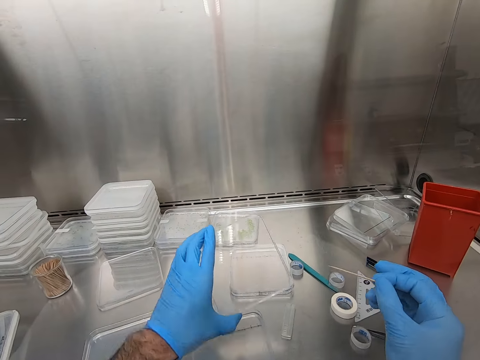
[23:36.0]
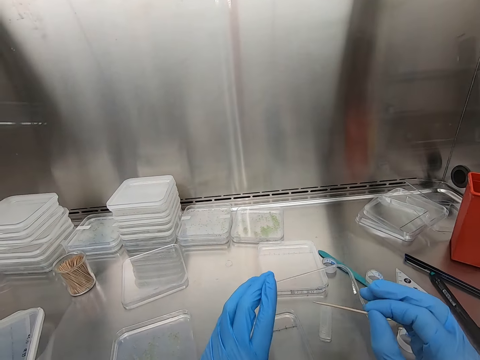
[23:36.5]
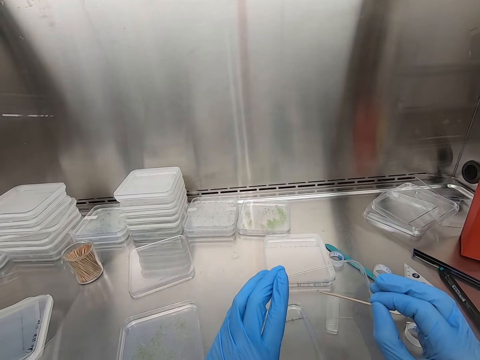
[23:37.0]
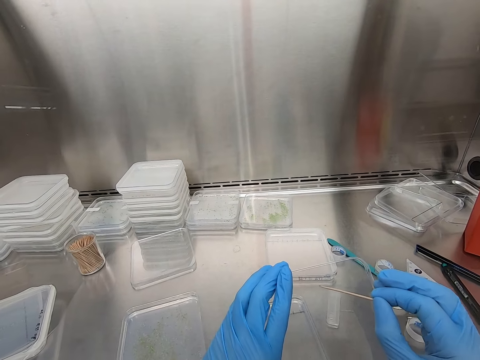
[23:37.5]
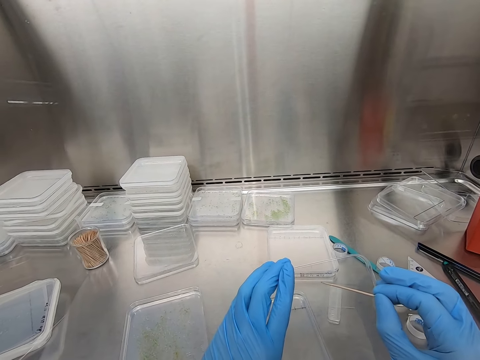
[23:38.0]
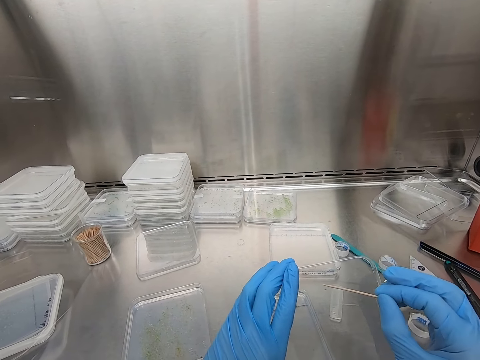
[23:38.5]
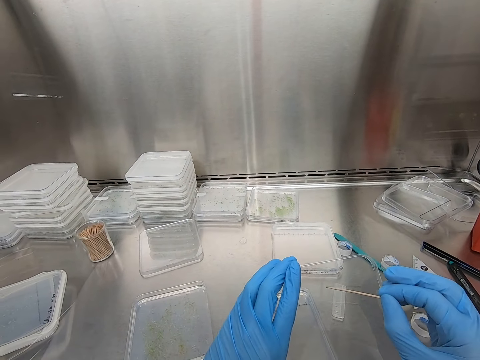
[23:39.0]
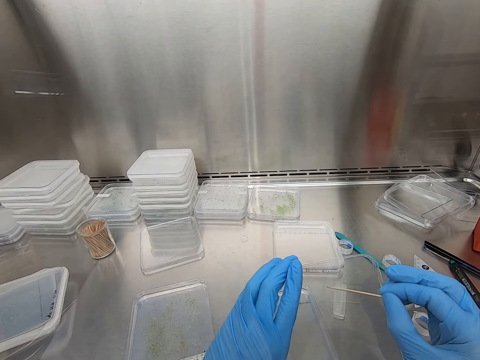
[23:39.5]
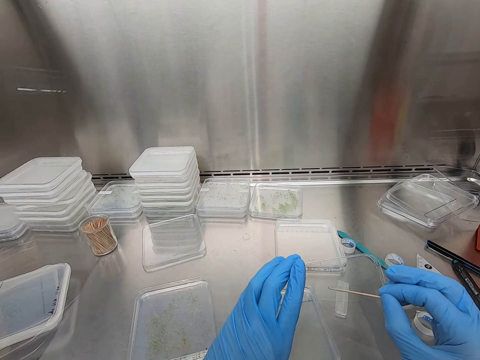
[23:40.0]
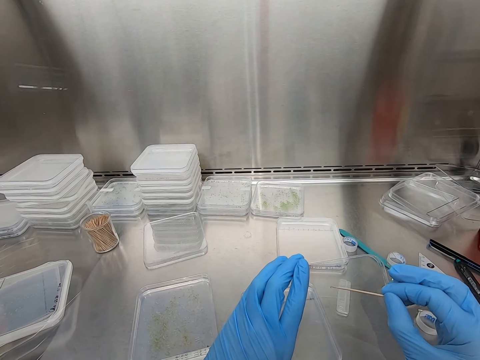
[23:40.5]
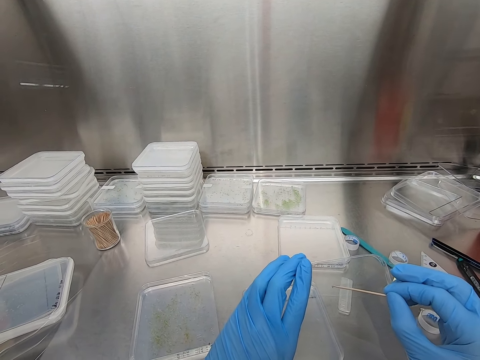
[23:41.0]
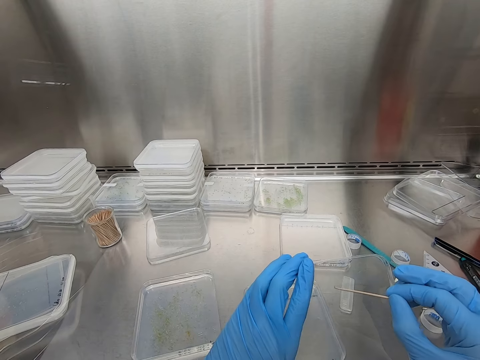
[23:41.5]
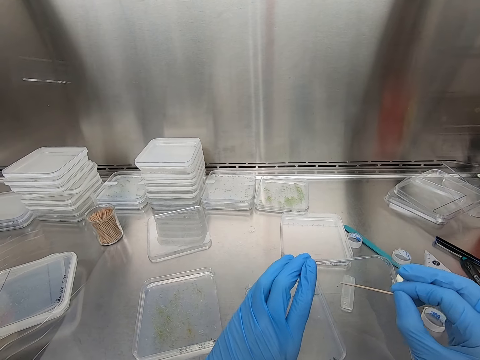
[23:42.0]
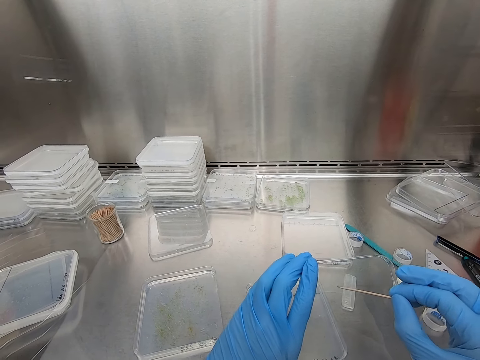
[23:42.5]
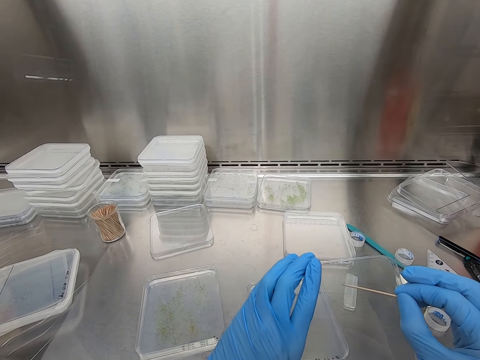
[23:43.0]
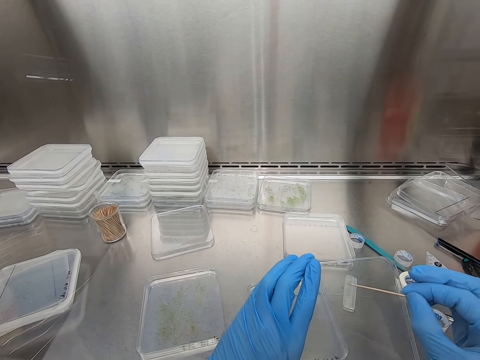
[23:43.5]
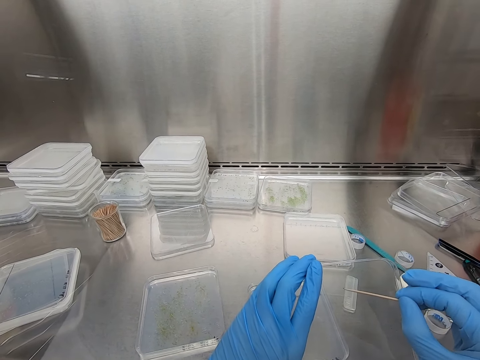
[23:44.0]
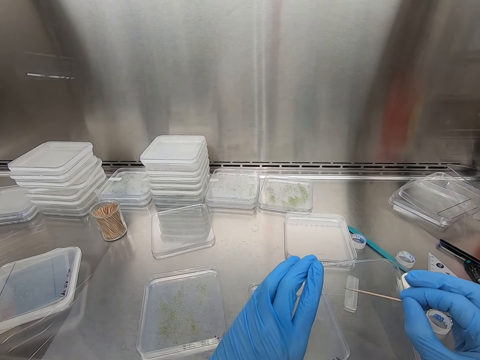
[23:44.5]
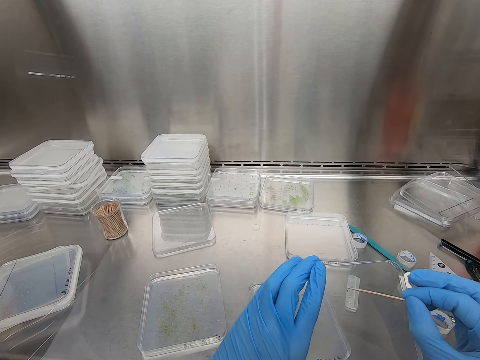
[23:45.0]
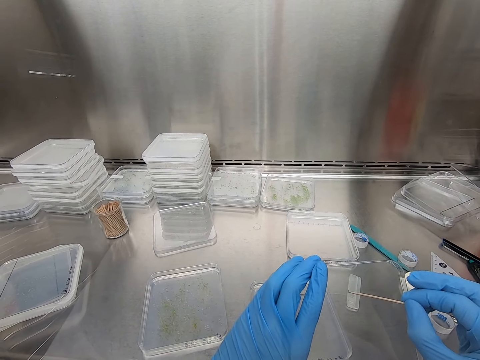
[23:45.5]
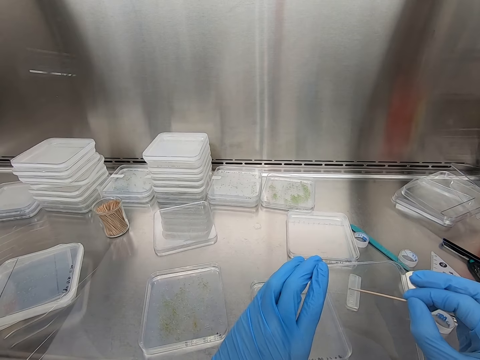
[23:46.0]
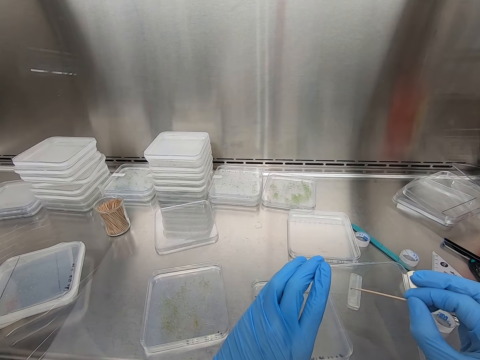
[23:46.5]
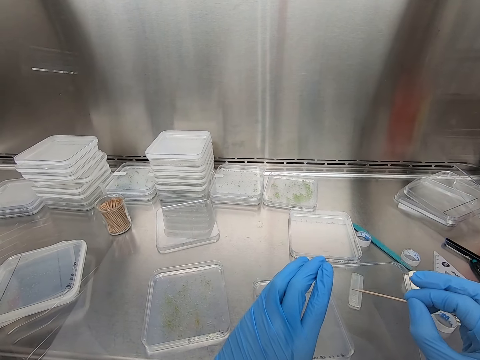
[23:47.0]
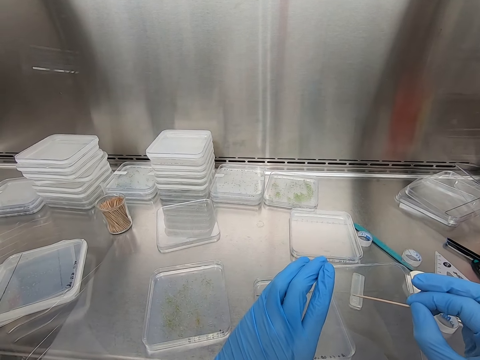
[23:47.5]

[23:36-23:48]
The camera wearer picks up the container. They hold the container. They move the specimen in the container.

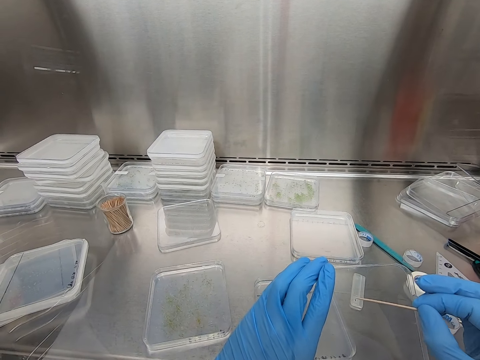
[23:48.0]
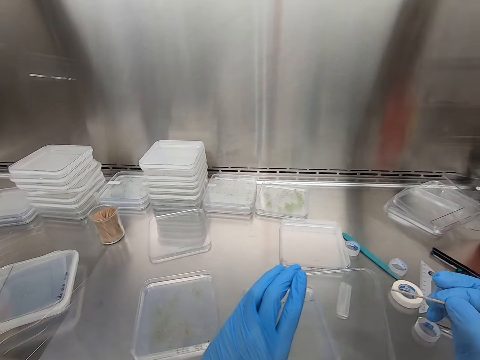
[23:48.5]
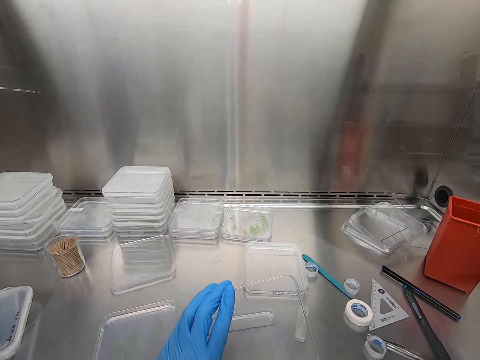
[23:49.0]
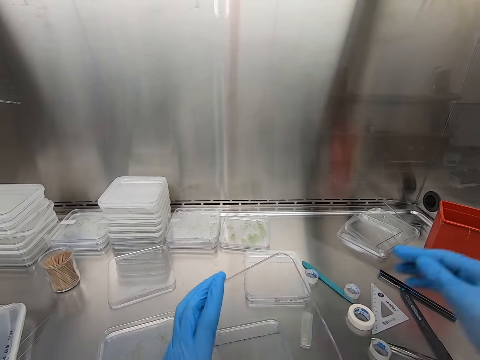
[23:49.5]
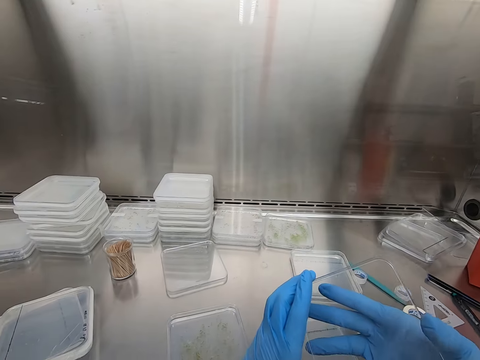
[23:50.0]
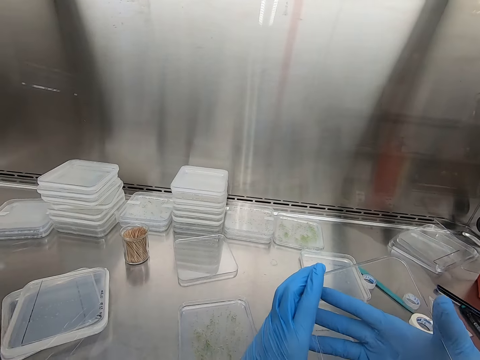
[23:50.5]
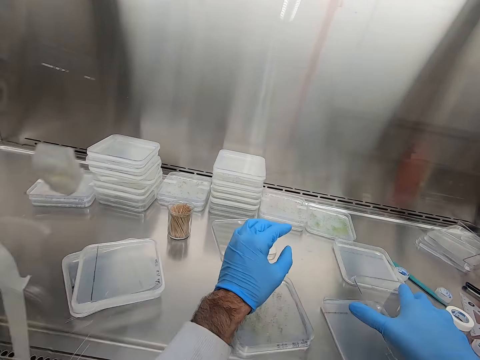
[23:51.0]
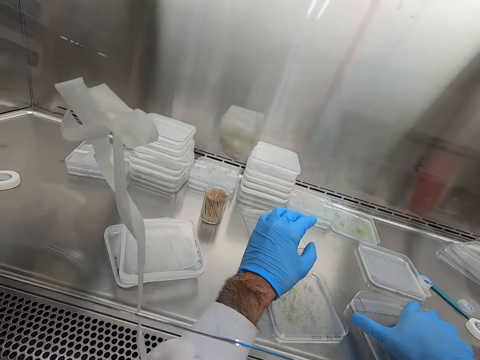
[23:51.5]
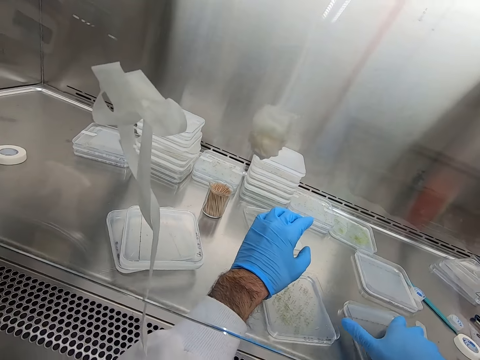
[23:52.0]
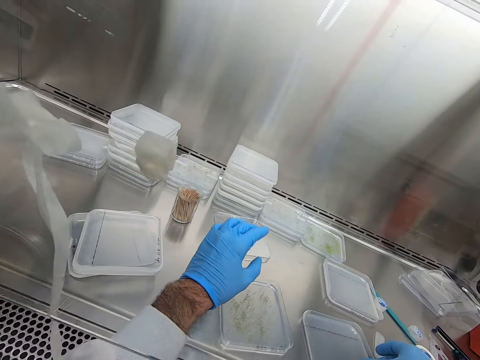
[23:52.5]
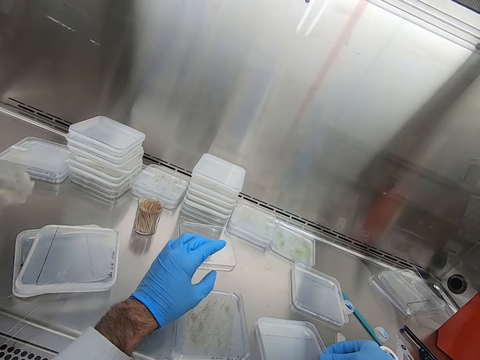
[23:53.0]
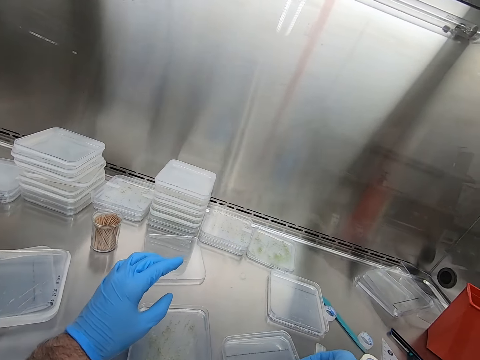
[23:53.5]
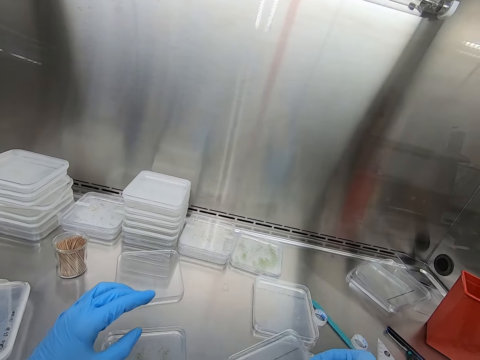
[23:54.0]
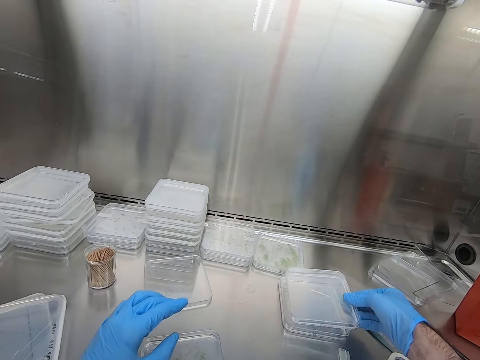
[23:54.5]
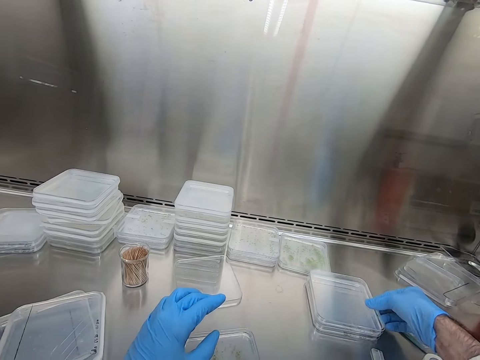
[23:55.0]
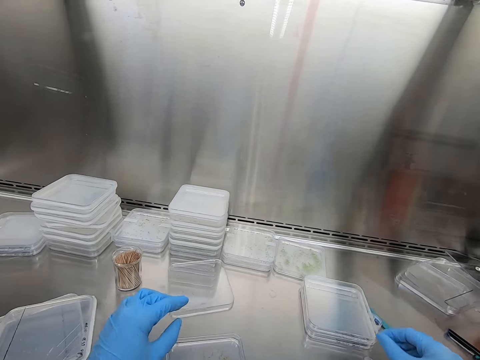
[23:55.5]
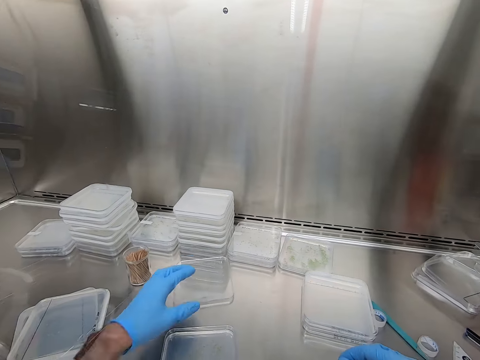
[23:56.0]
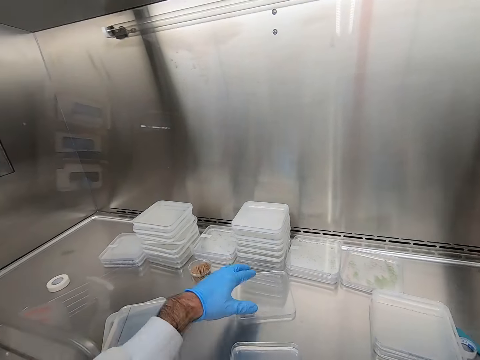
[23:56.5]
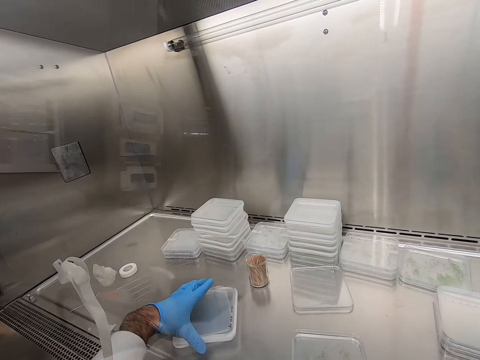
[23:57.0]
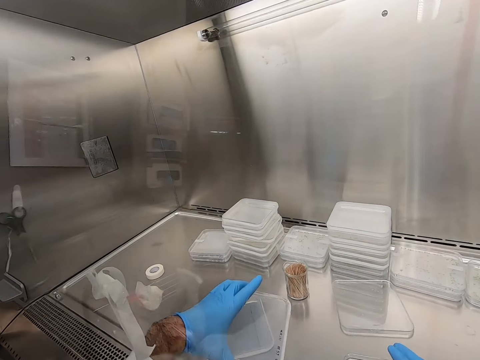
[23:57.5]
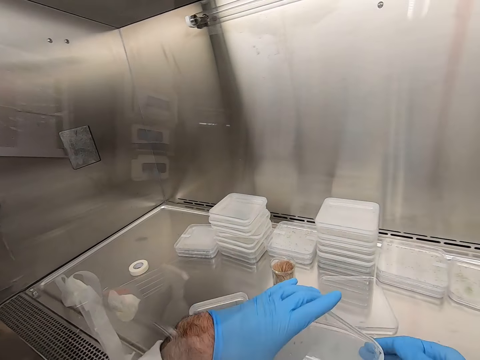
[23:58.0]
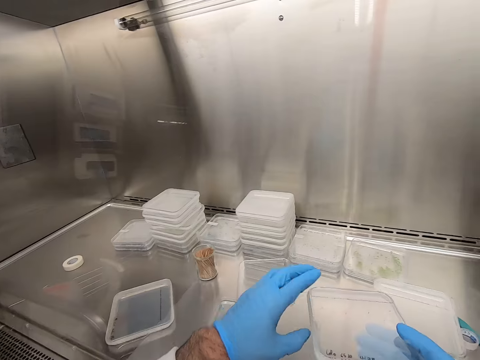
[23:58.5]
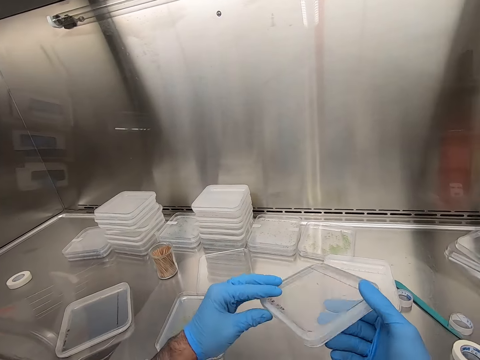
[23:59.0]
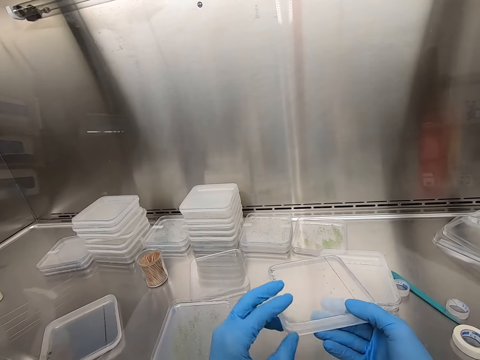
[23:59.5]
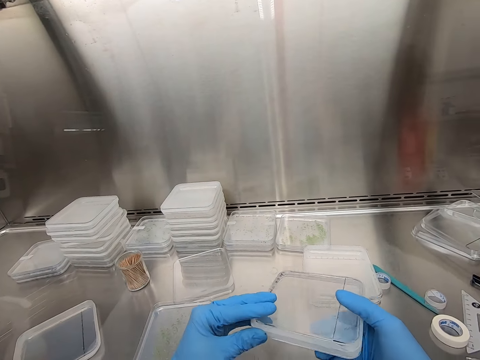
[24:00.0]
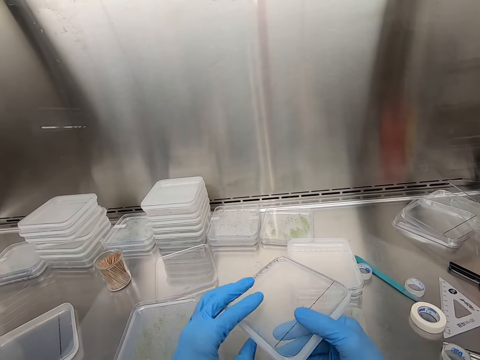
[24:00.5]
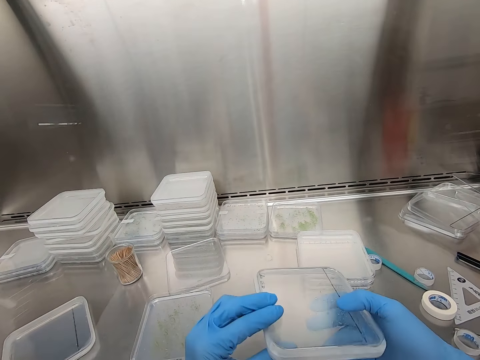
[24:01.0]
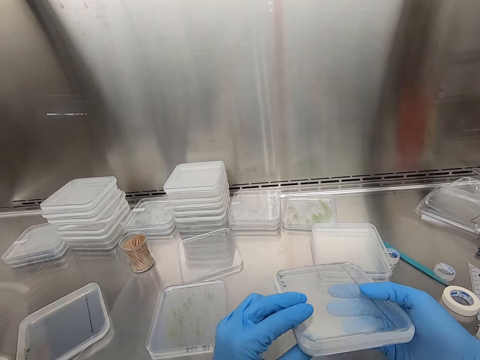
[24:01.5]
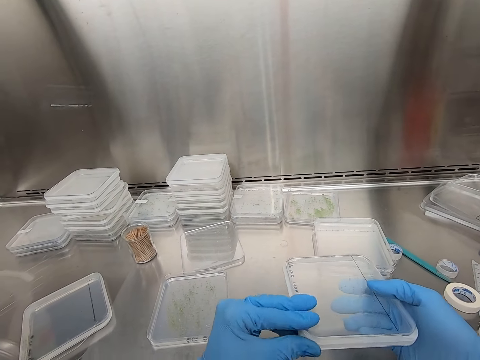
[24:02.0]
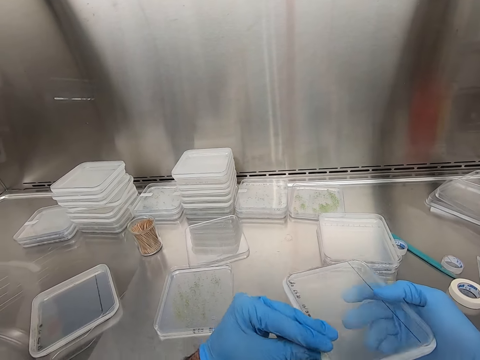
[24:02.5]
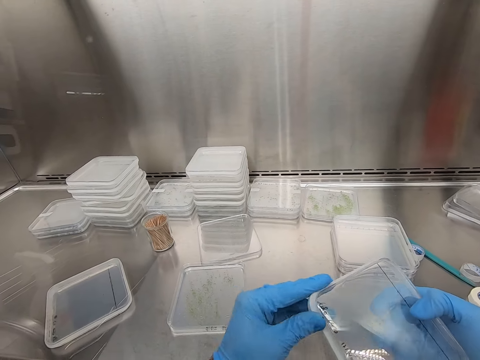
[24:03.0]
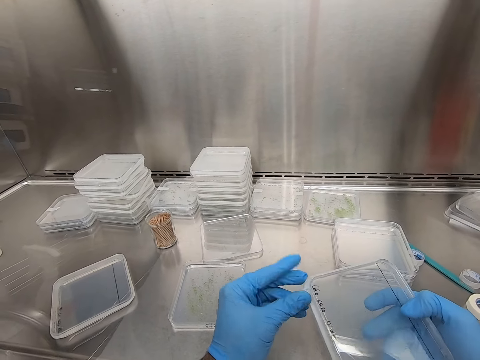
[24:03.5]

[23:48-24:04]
The camera wearer puts the toothpick on the other side. They hold the container with both hands. They place the container down. They pick up a container. They place the containers on top of the containers. They touch the container. They pick up the containers. They hold the container. They hold the container with both hands.
